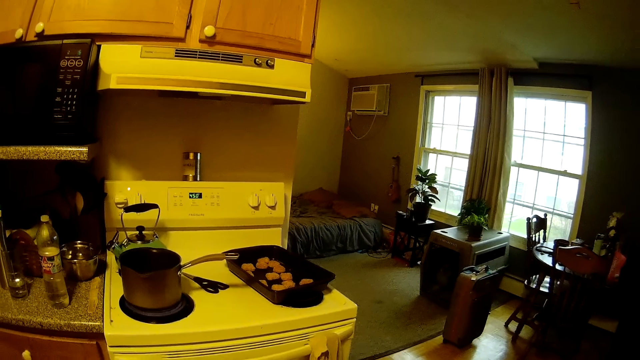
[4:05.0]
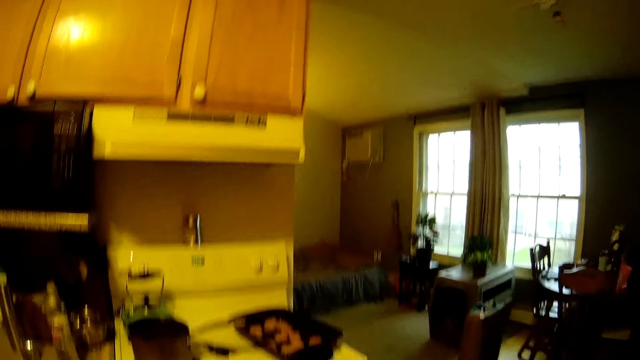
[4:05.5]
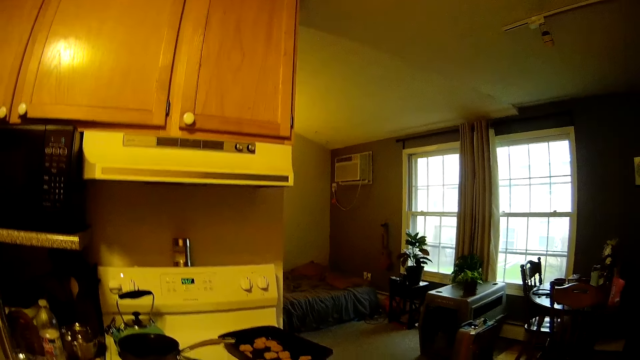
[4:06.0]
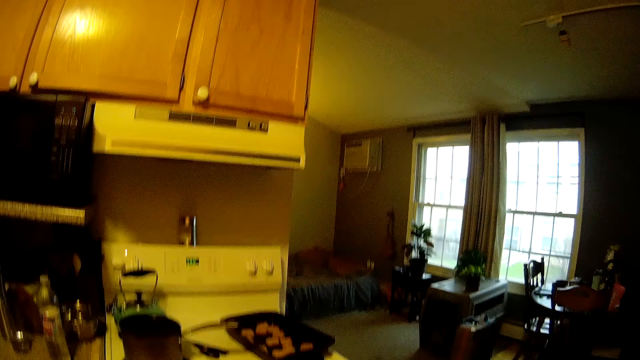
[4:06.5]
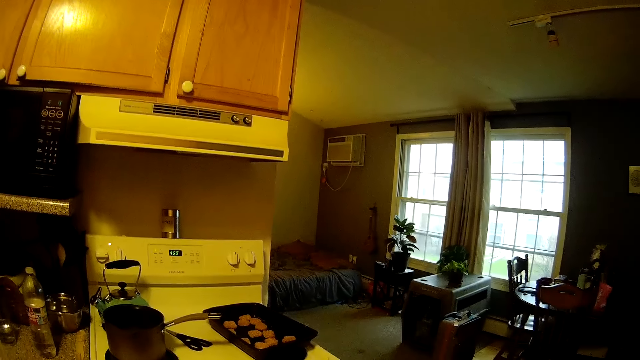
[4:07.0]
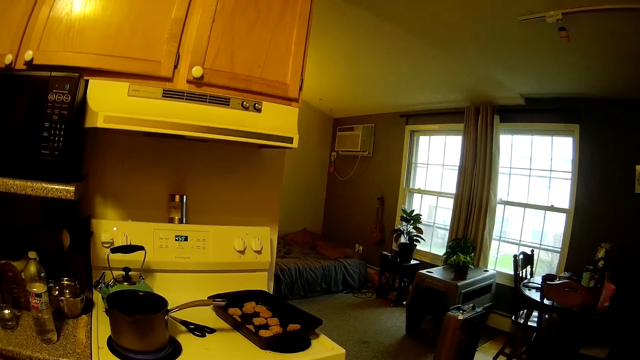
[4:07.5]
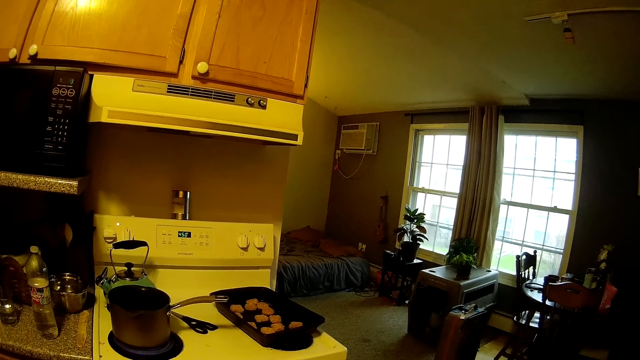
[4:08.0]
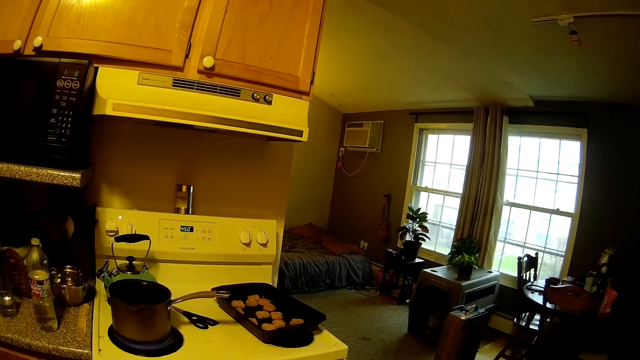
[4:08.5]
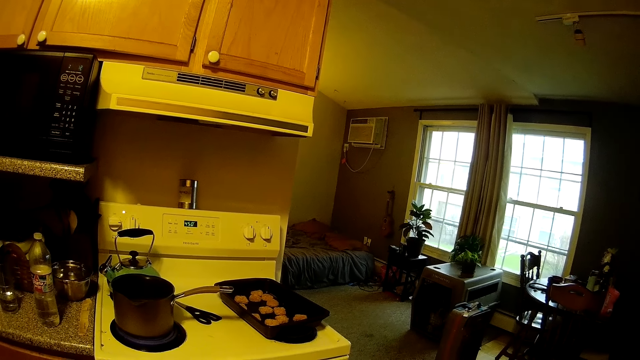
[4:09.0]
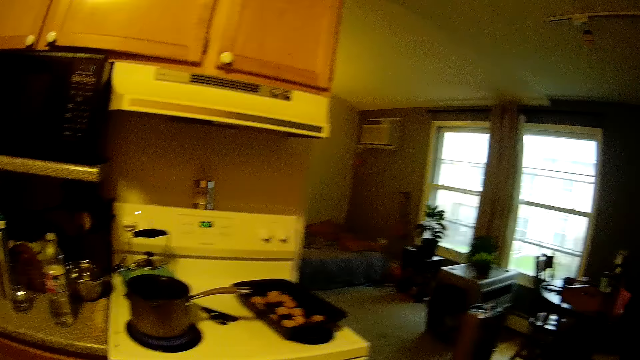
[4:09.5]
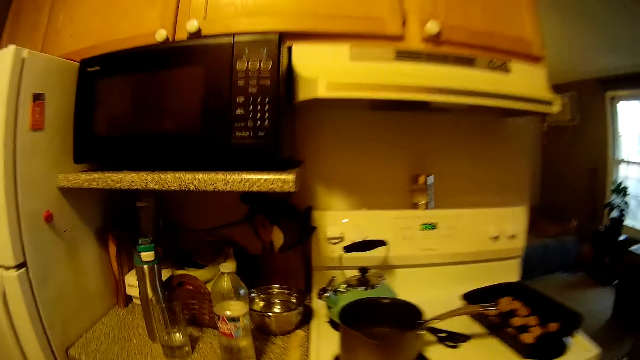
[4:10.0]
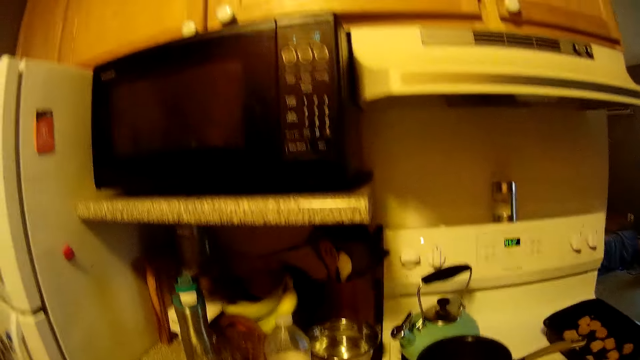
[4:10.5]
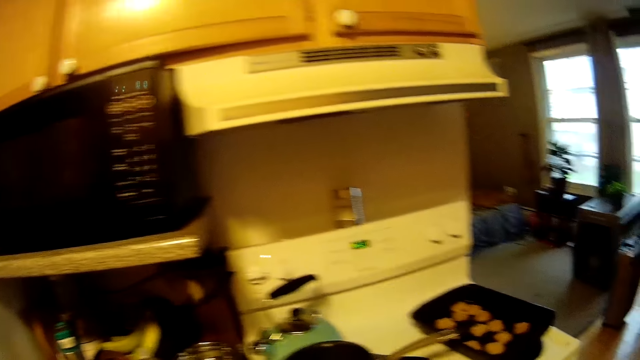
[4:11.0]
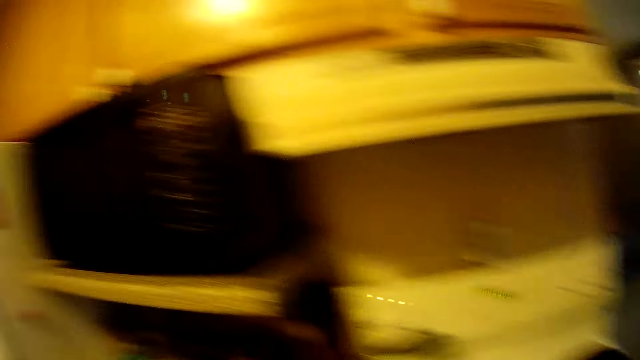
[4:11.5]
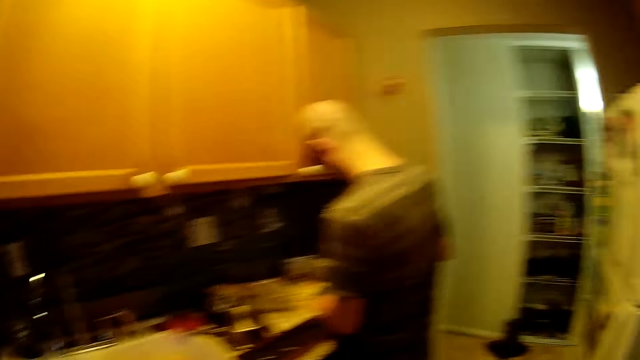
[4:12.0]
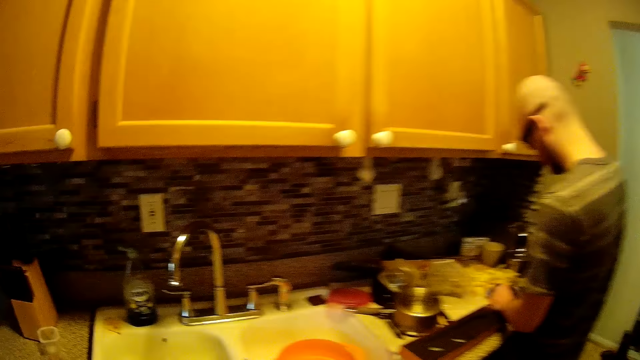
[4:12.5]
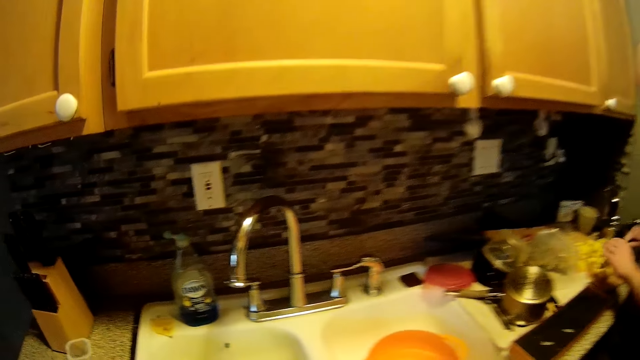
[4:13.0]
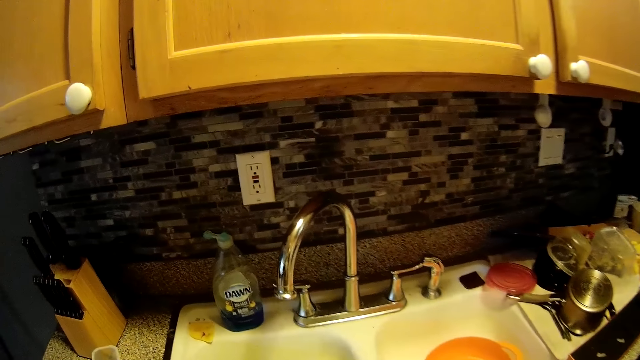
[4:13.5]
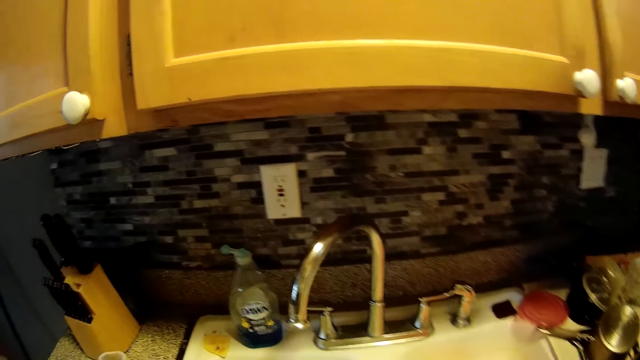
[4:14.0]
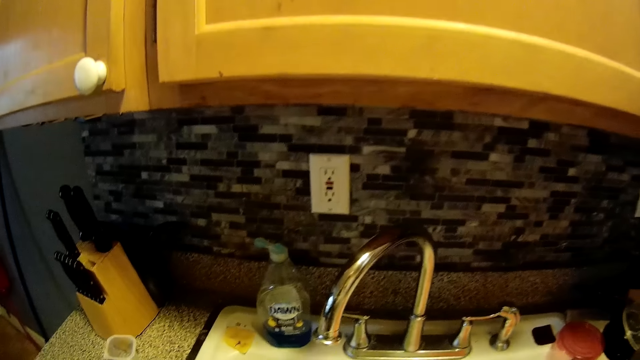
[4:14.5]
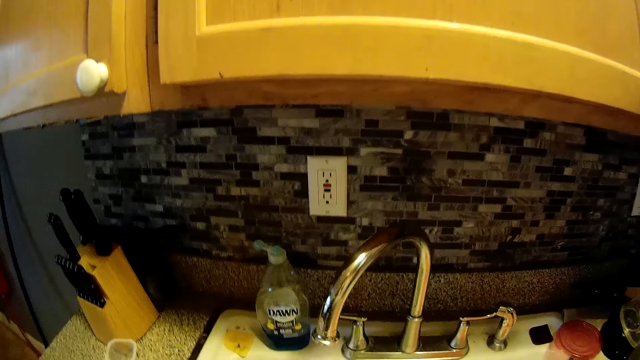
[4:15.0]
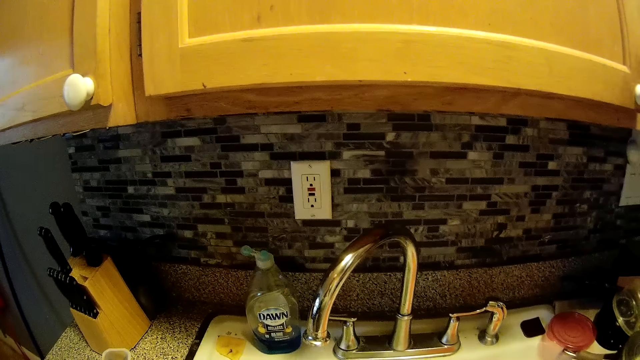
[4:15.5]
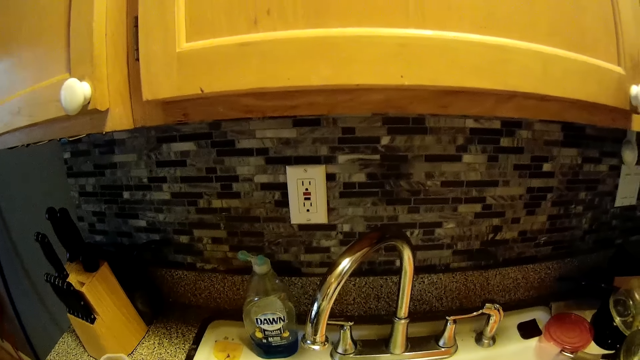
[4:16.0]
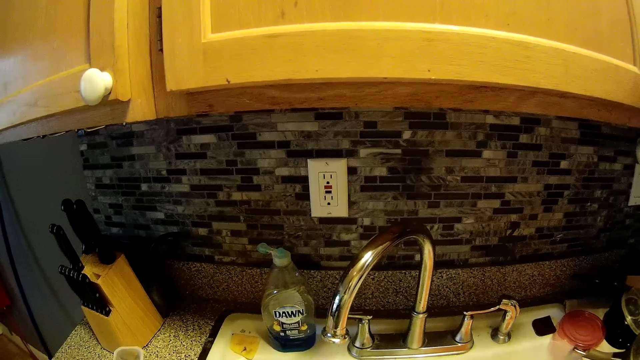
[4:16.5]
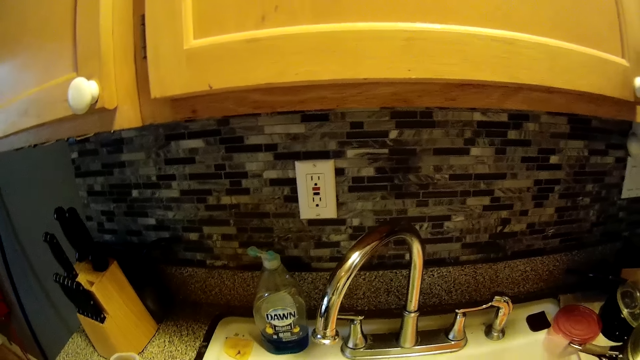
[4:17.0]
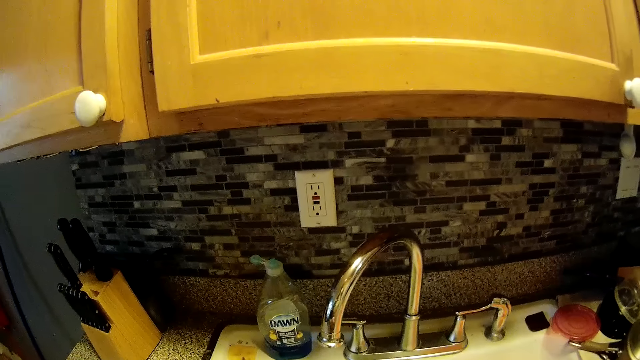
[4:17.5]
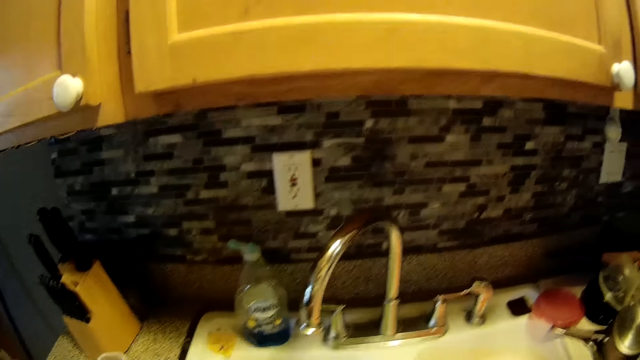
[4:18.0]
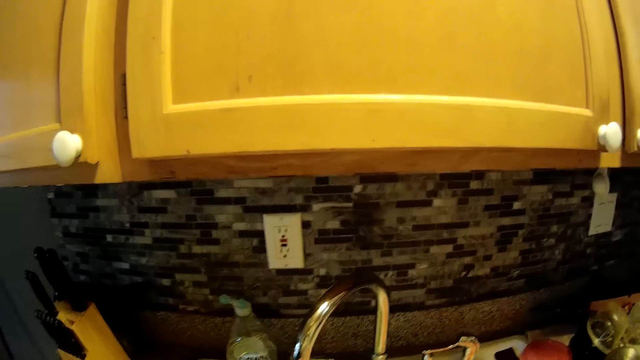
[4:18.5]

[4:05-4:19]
The camera wearer talks. A man slices the potatoes. The camera wearer looks around.

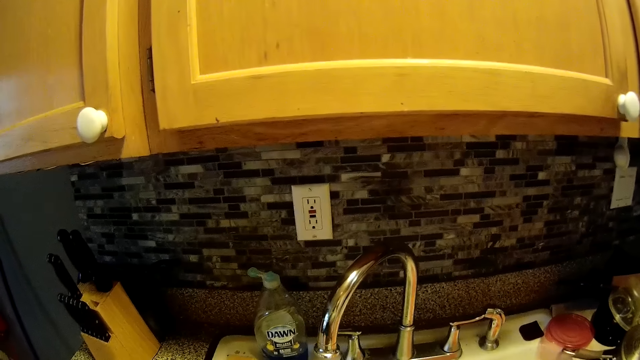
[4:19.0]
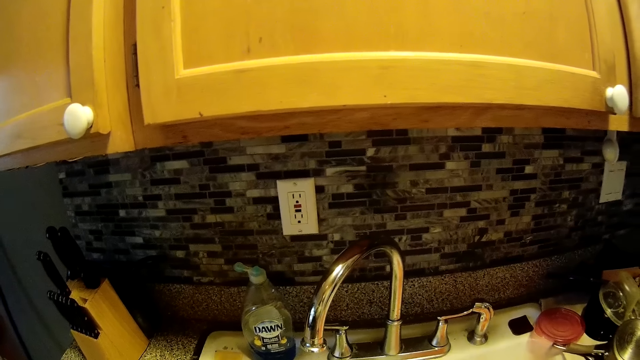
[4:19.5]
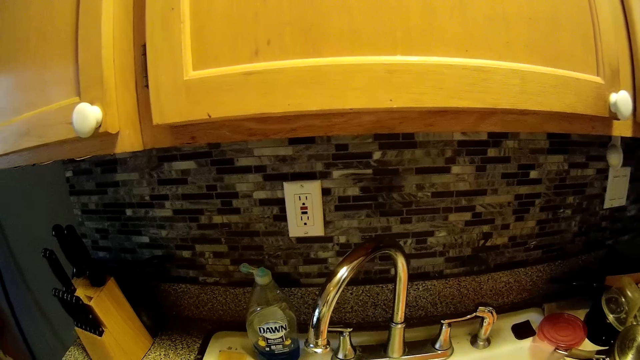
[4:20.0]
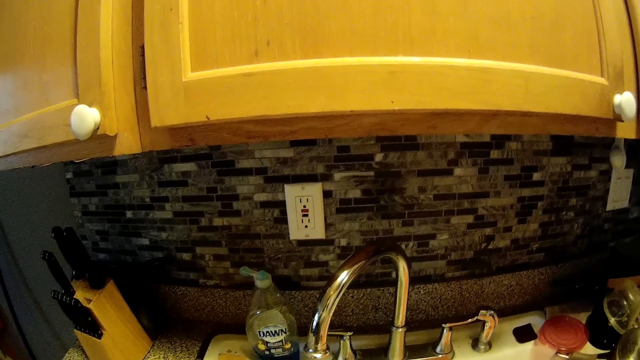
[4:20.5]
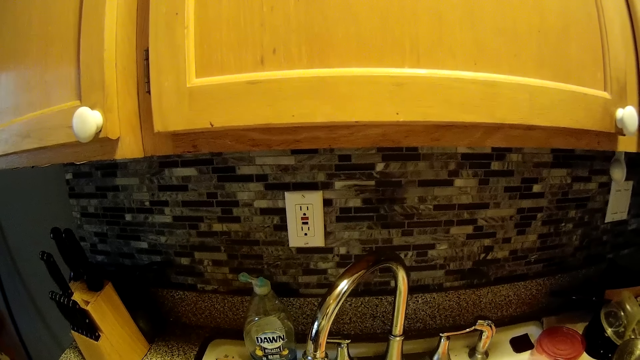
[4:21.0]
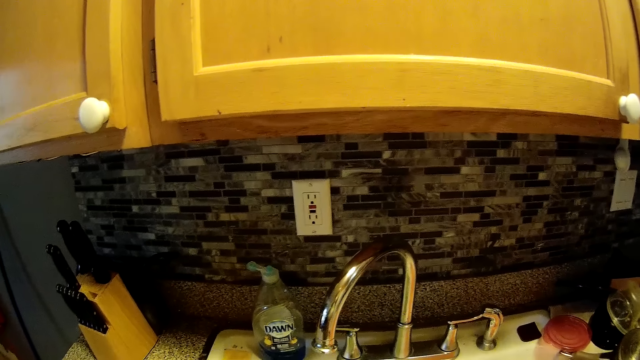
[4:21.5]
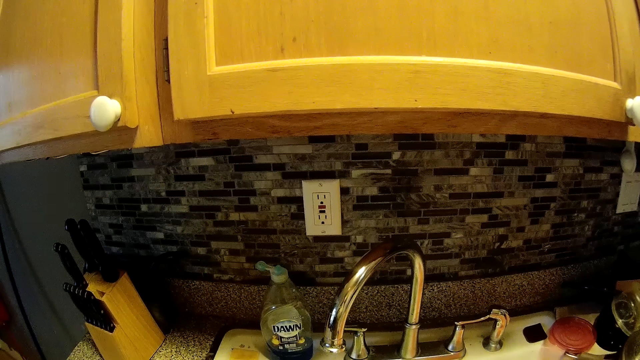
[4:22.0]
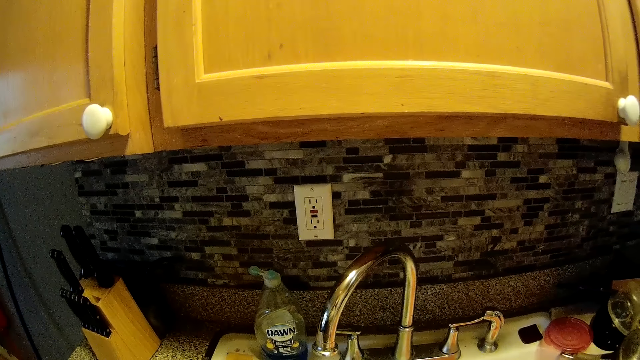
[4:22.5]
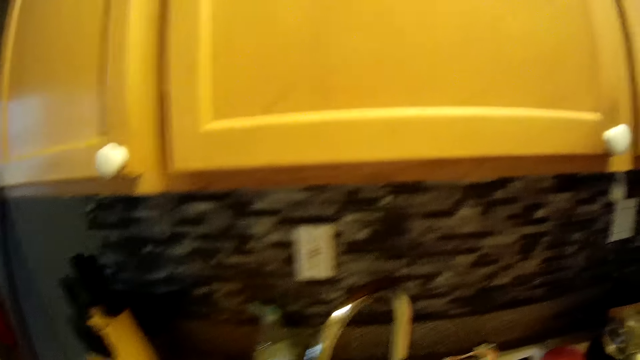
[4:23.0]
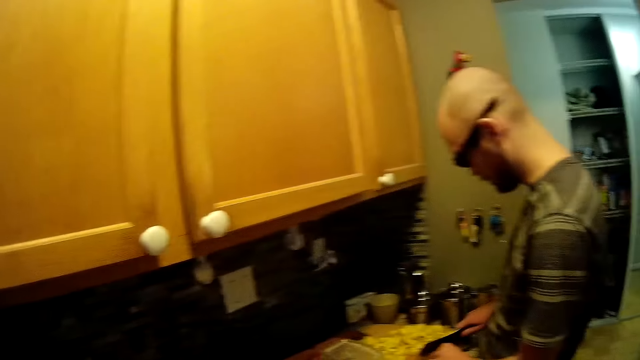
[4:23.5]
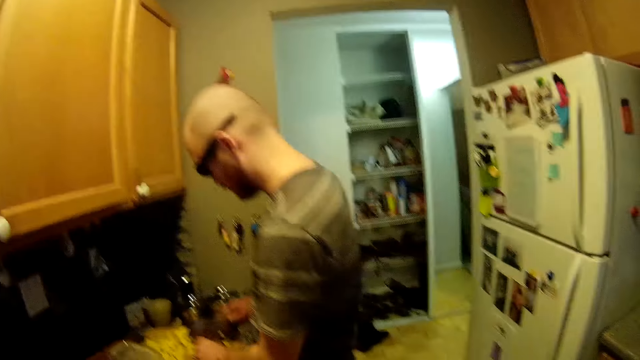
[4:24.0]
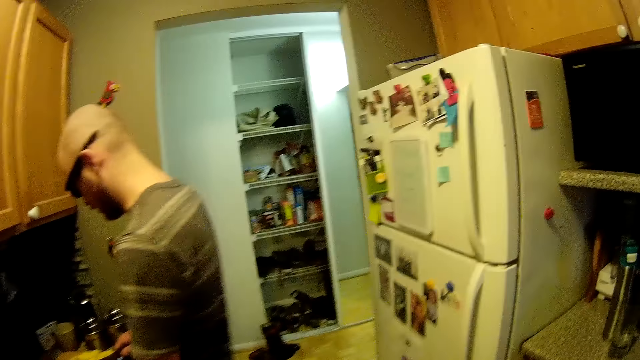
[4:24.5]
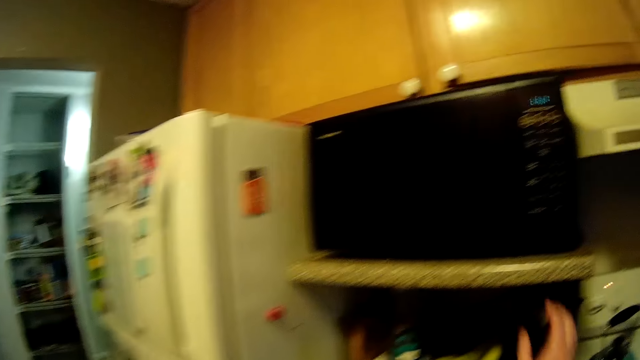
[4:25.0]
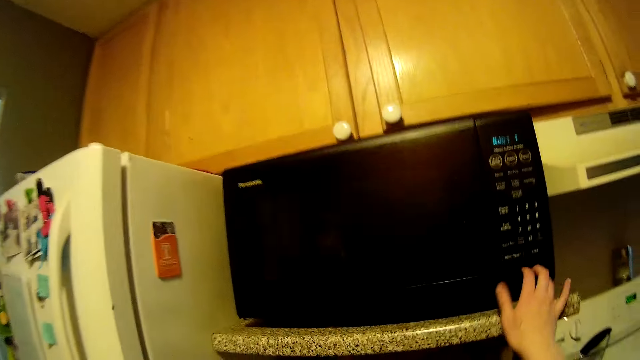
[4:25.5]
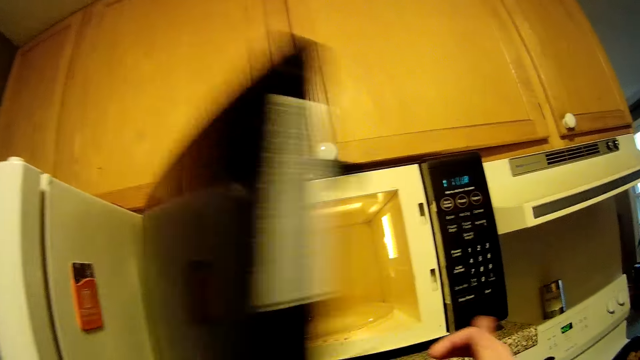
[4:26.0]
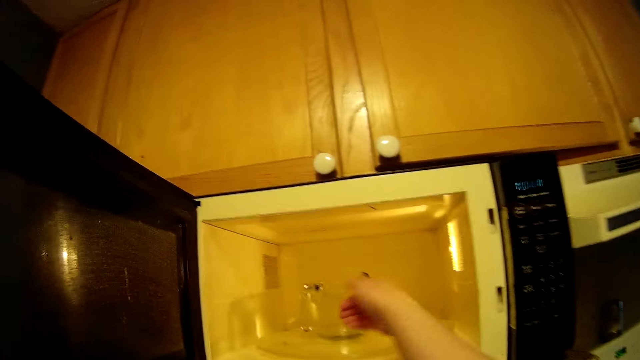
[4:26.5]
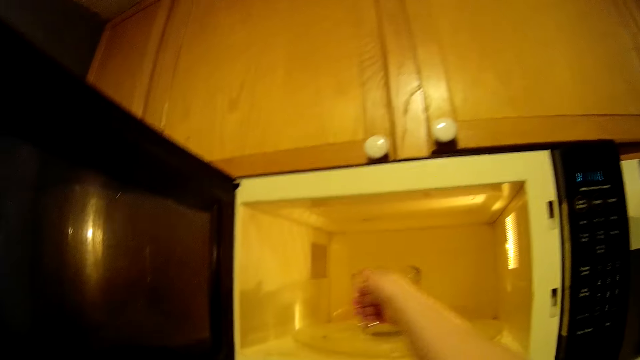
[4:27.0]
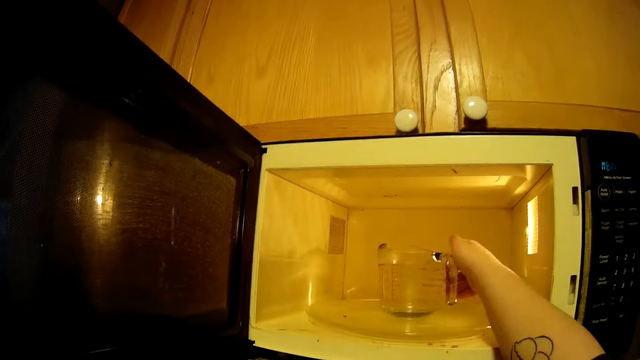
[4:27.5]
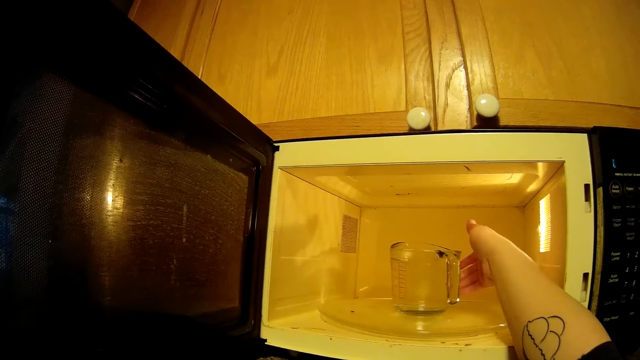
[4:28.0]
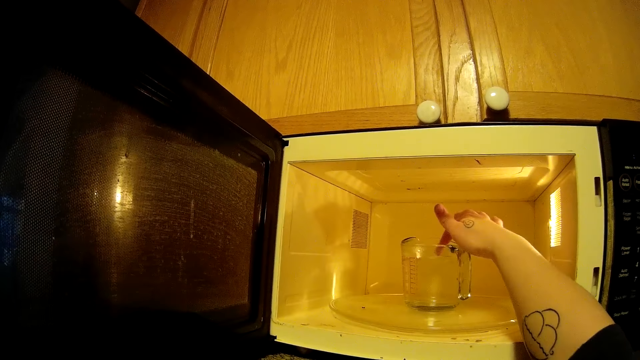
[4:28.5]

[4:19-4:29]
A man slices the potatoes. The camera wearer opens the microwave with her right hand. She picks up the jug. She holds the cup in the microwave with her right hand.
